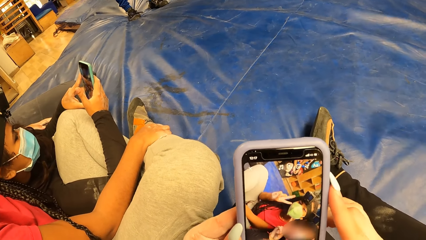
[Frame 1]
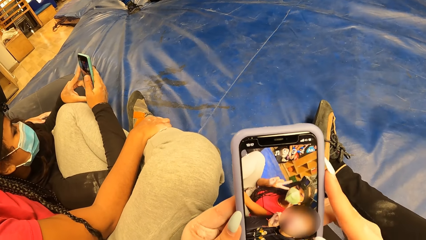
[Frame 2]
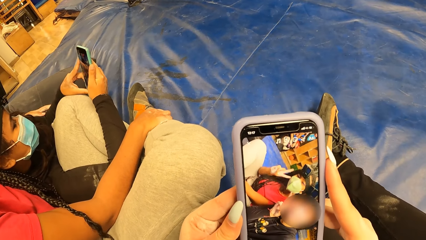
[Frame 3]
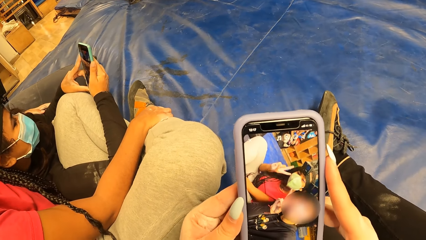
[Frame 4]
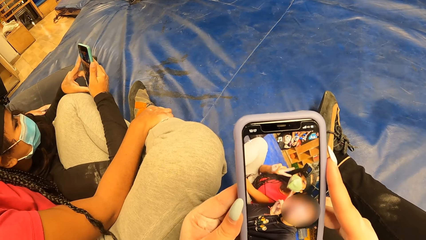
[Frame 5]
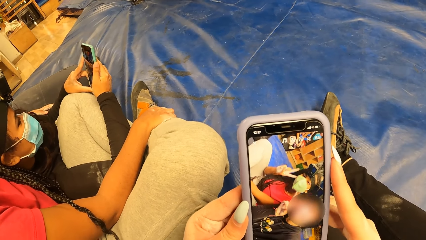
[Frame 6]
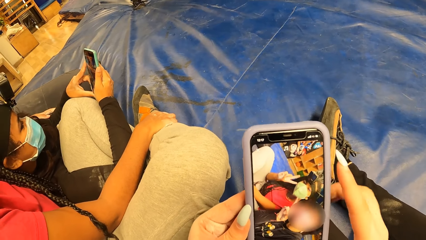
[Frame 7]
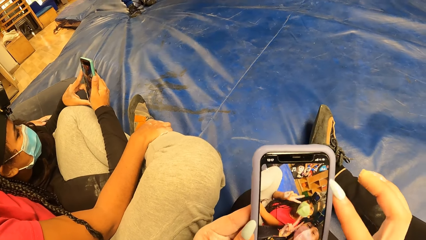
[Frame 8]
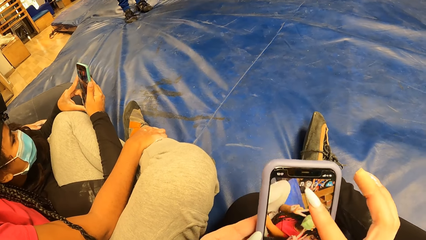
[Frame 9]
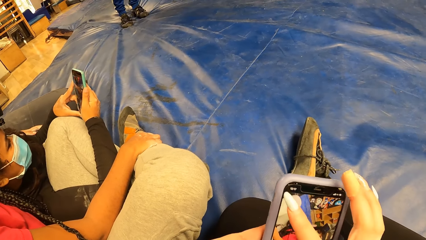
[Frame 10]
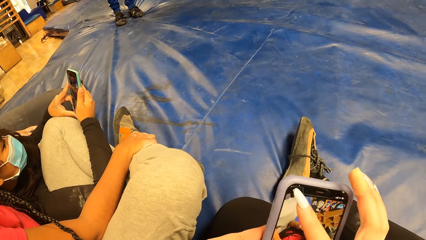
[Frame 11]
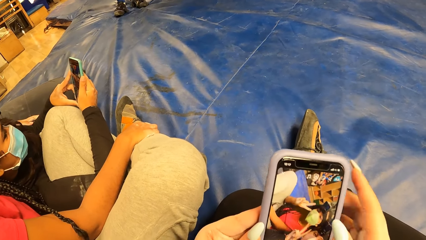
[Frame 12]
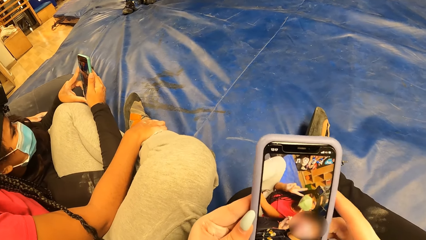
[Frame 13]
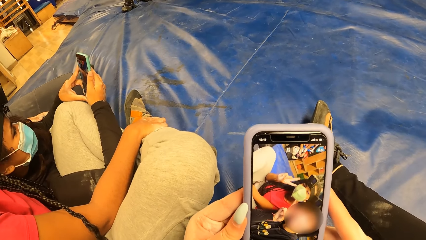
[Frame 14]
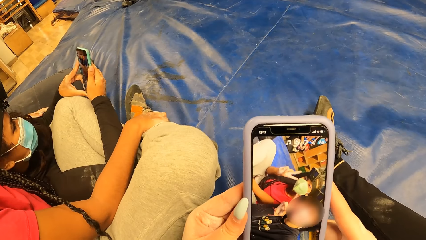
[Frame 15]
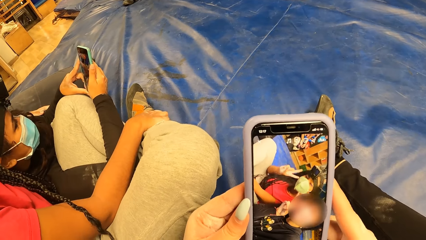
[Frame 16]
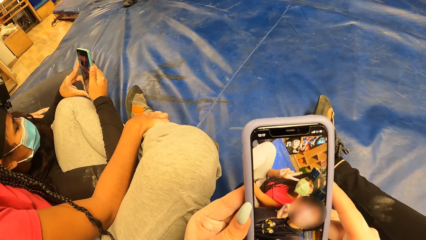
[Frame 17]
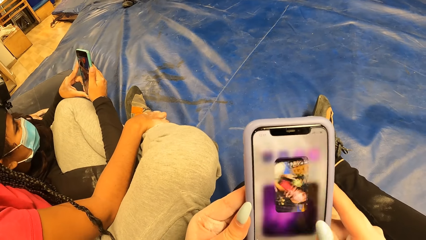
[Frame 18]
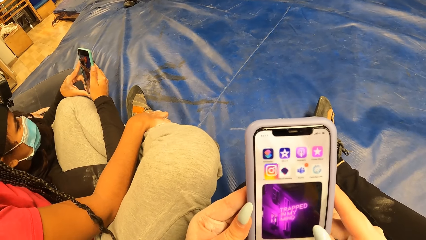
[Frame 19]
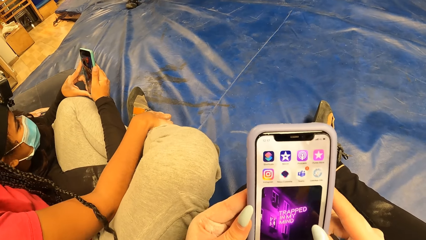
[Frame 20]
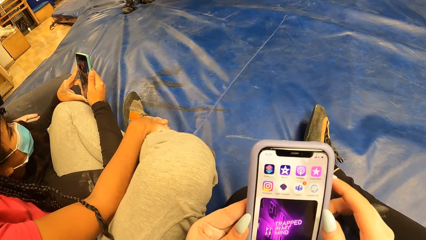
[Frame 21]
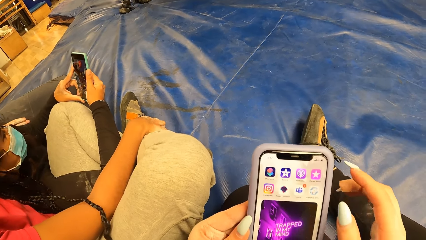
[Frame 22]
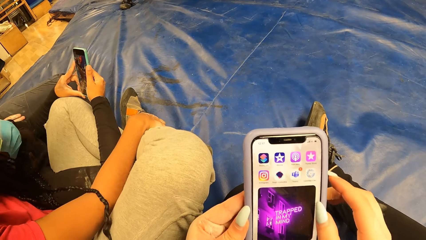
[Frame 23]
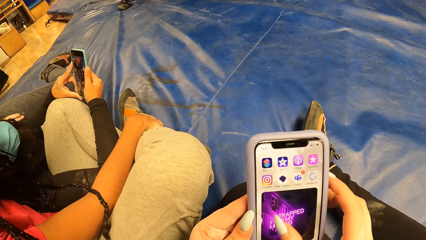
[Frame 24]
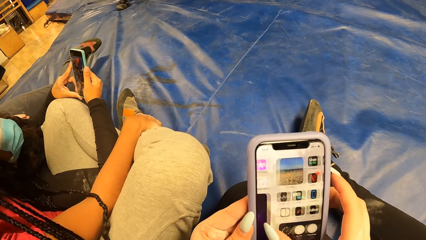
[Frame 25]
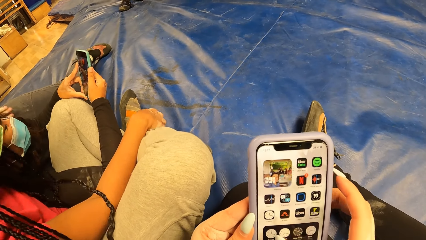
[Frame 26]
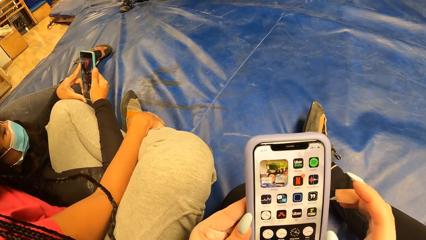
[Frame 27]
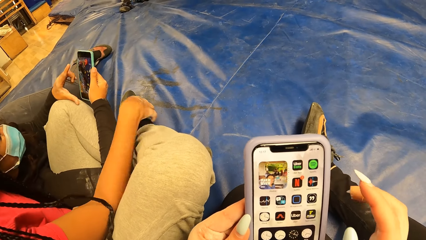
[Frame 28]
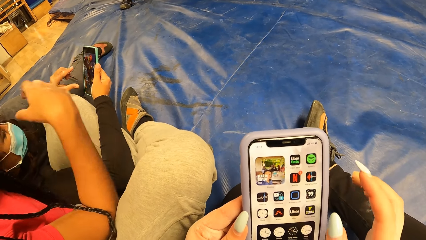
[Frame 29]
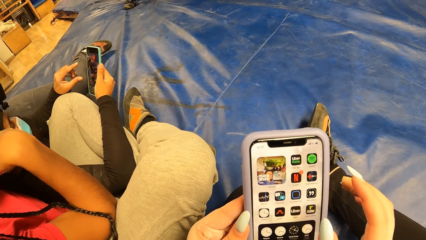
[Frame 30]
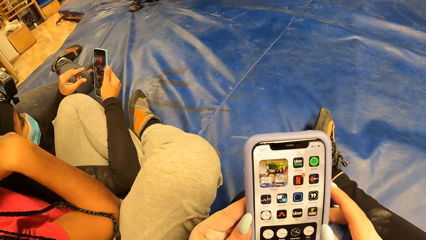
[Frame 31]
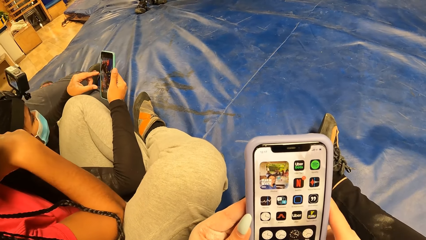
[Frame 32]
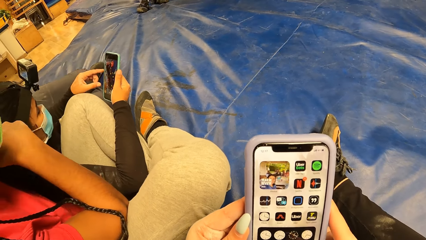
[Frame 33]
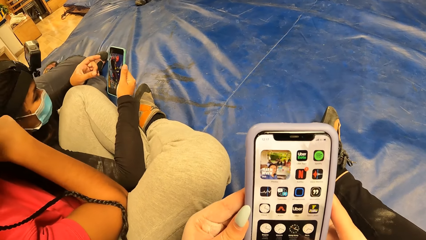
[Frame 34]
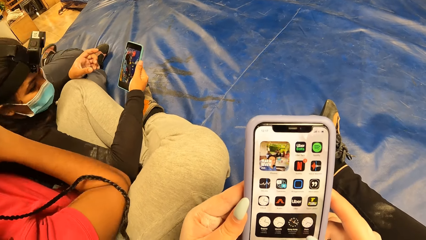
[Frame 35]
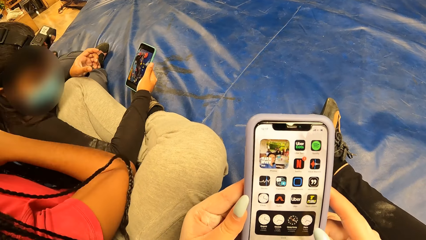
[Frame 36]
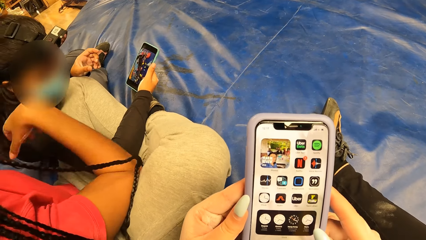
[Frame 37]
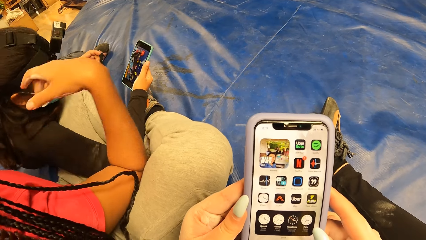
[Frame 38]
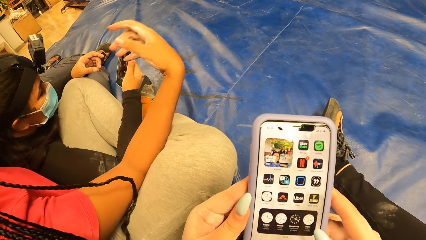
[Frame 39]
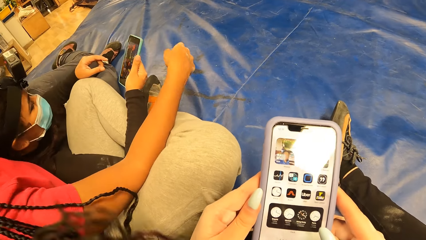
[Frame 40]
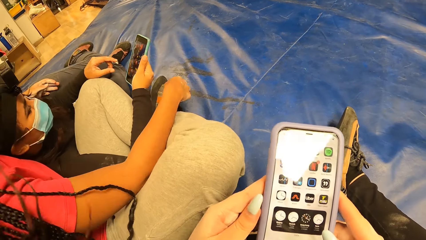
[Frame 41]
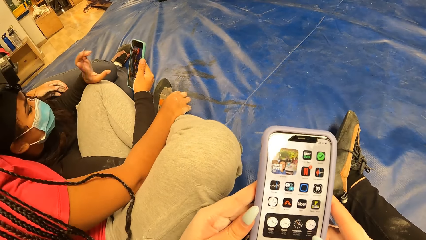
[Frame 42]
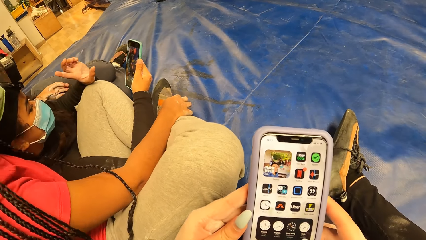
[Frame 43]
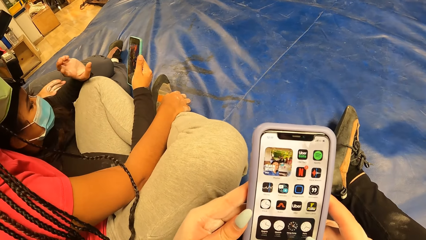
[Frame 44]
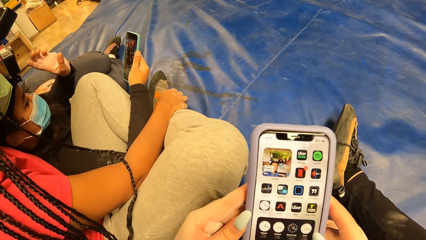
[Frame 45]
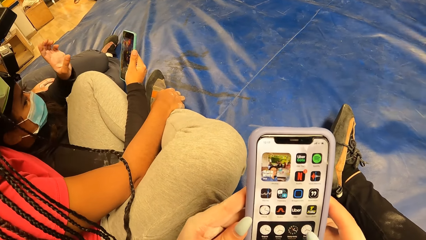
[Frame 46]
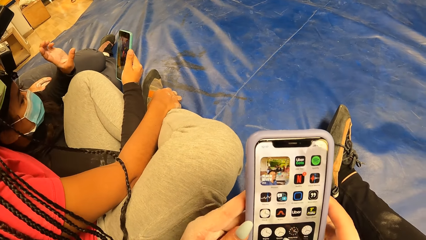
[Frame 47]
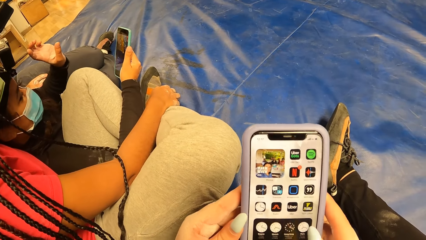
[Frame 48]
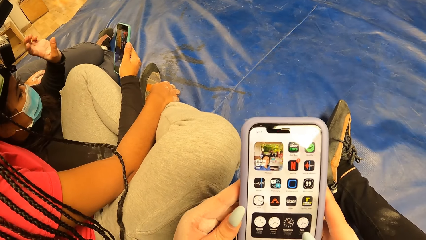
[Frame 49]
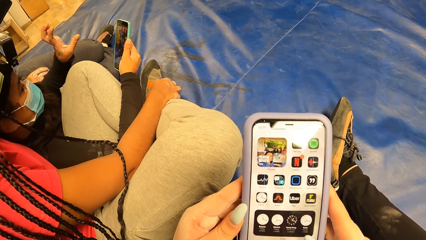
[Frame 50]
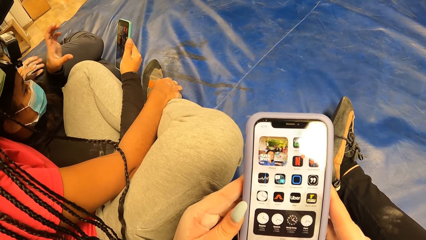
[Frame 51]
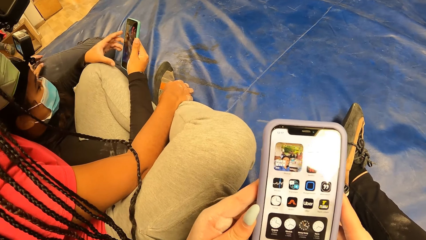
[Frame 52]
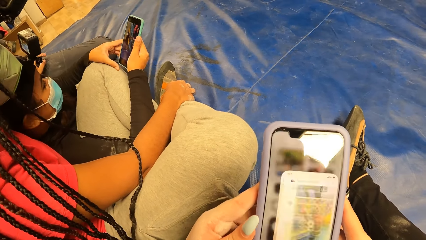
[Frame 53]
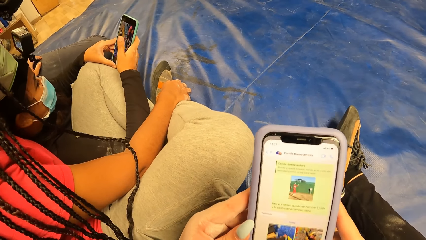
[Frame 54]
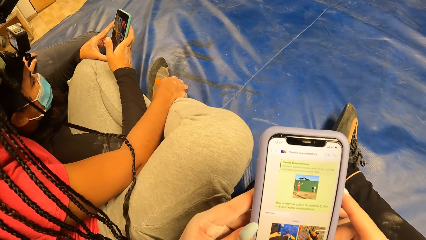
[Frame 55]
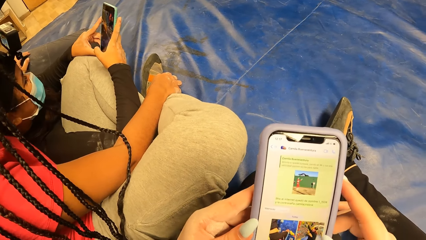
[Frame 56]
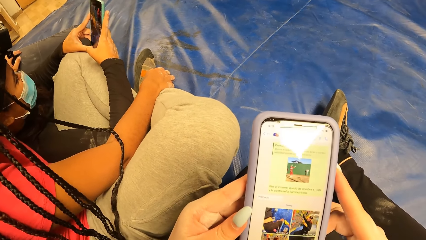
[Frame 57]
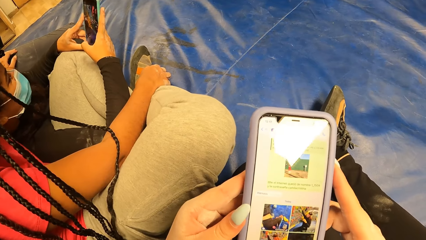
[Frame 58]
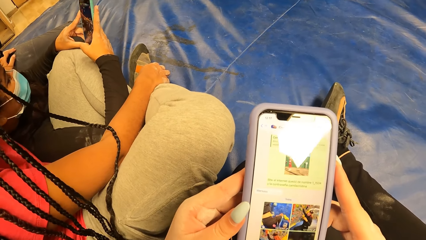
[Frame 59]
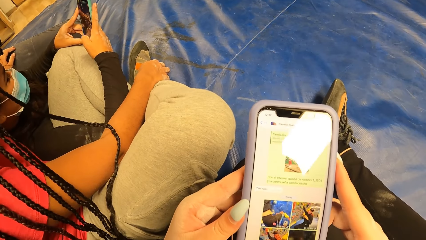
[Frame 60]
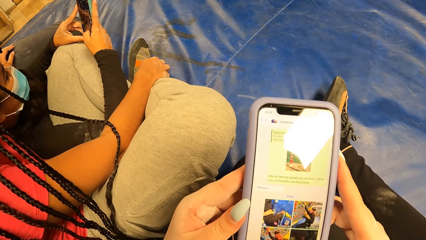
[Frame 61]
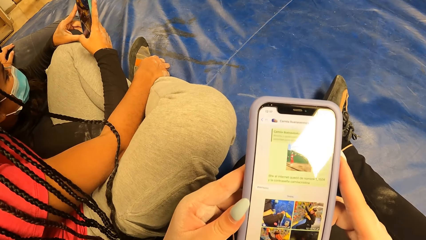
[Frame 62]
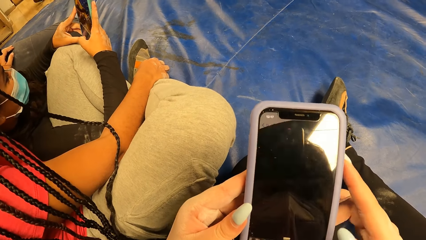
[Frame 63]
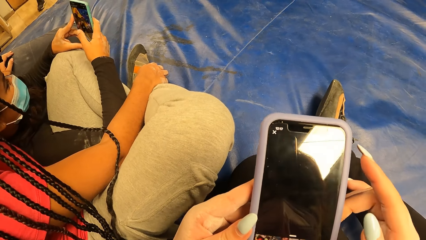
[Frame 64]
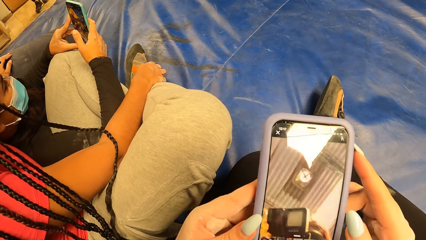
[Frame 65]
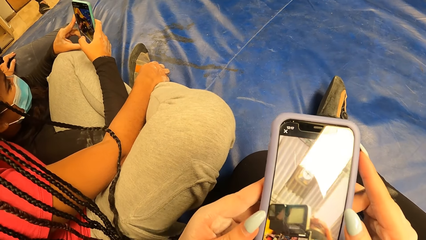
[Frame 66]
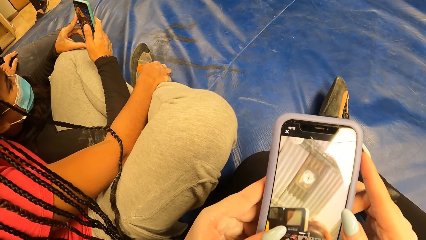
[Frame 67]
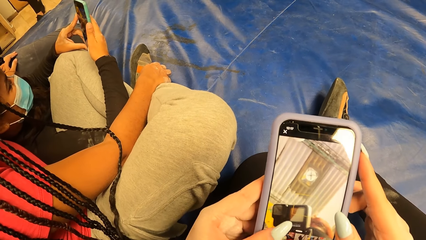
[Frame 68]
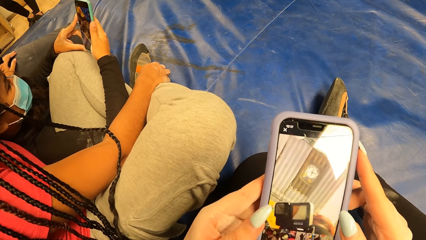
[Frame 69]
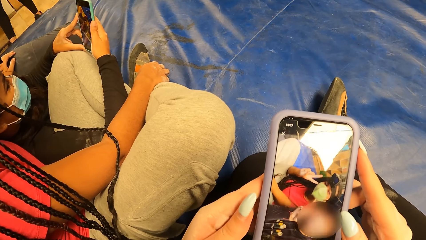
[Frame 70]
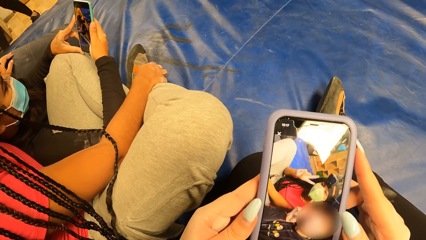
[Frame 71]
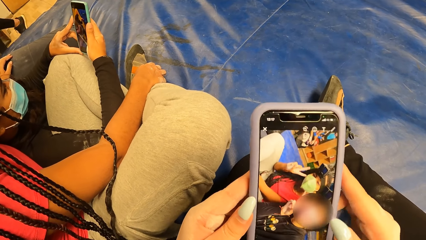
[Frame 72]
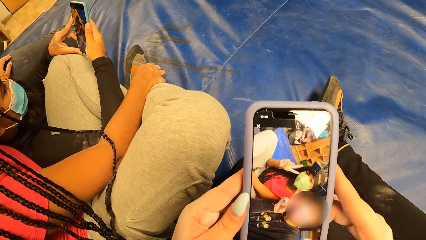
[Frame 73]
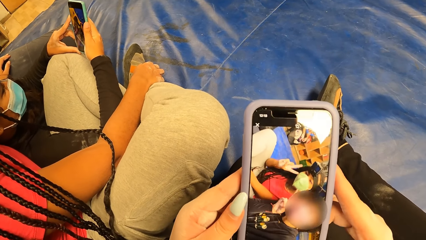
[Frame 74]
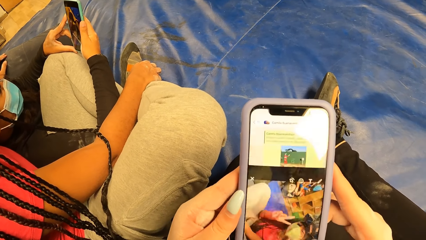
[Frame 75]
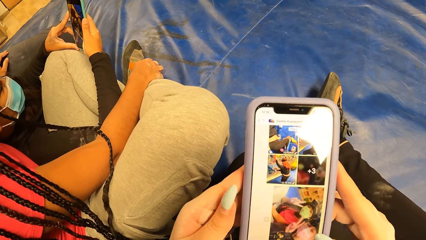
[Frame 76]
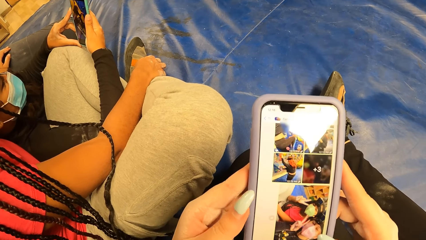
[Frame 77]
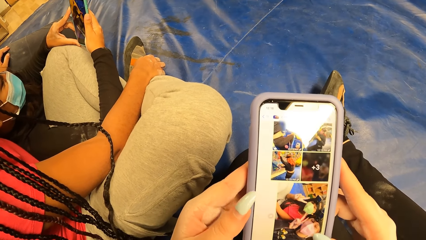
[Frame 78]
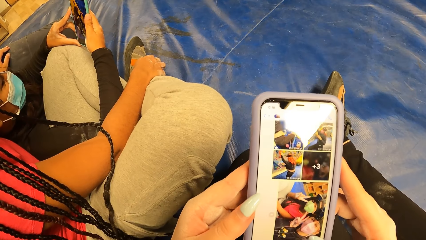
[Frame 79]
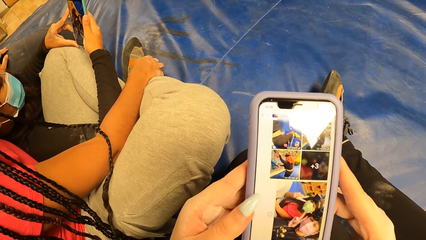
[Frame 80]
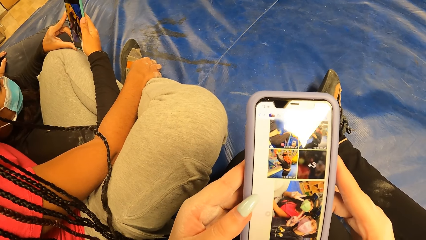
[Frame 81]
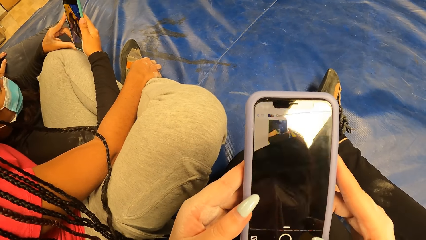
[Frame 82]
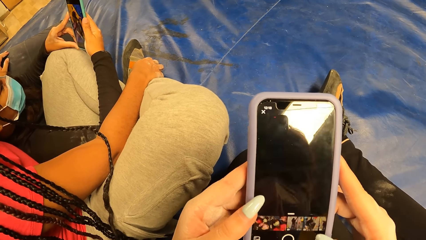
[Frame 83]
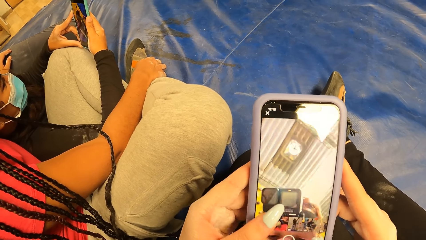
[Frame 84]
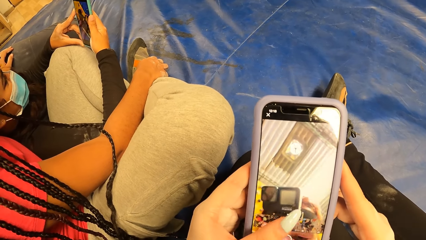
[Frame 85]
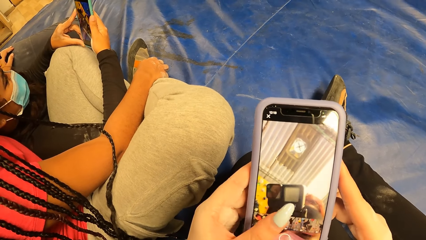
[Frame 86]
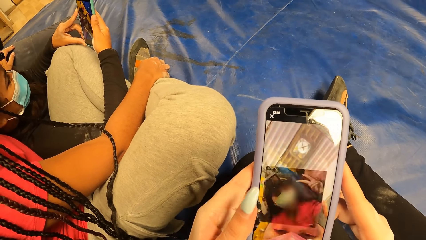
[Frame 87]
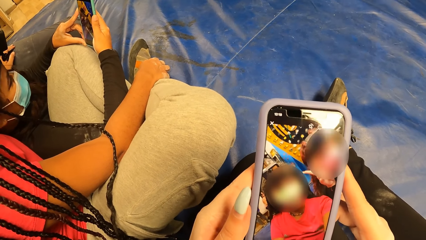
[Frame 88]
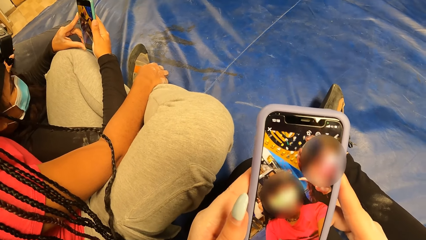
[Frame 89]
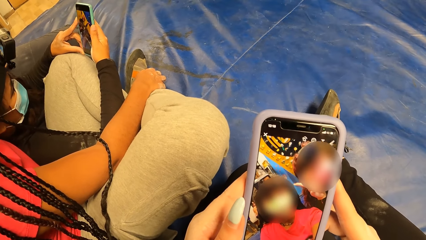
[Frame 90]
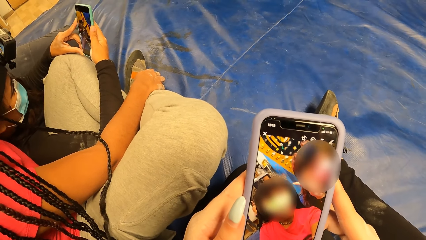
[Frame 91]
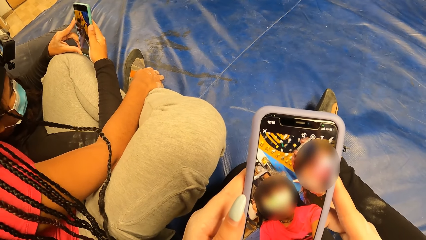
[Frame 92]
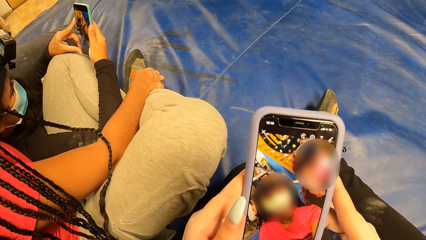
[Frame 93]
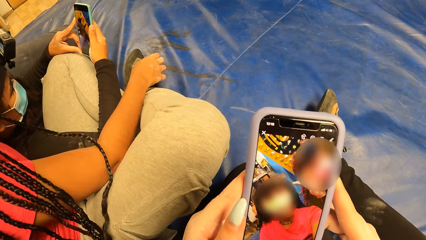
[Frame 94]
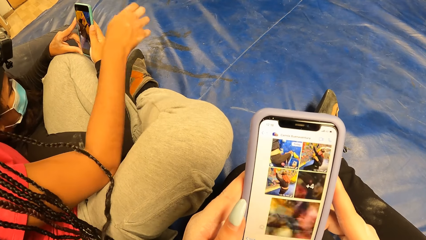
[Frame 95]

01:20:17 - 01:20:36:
The camera wearer presses the phone with both hands. The woman holds the phone with her right hand. Another woman touches the hair of the first woman with her right hand. The first woman holds the phone with both hands.
